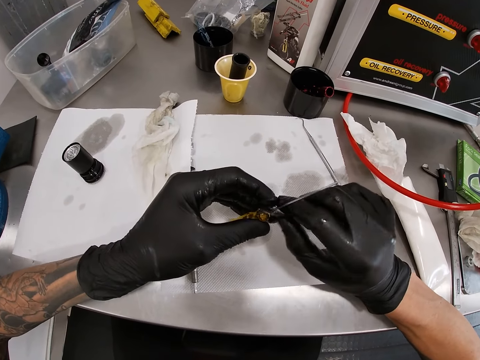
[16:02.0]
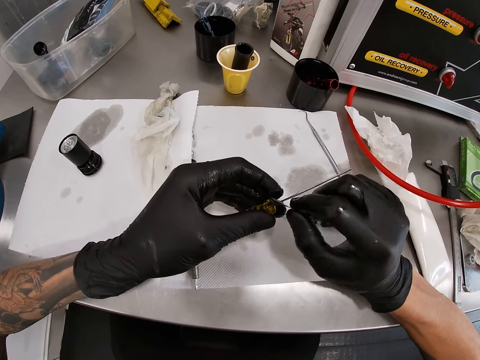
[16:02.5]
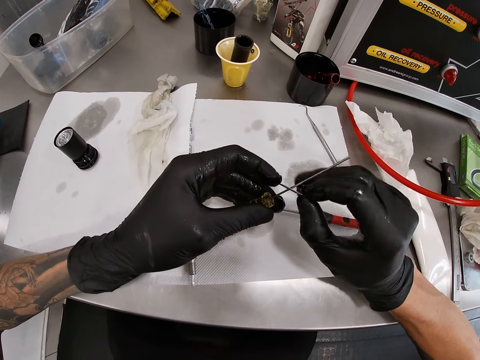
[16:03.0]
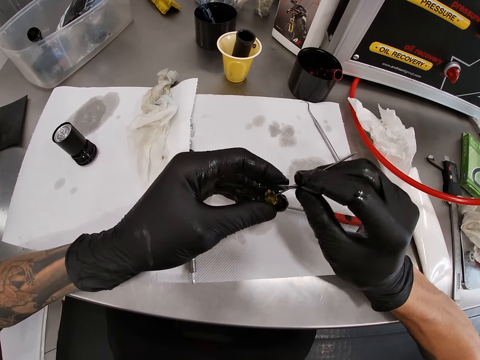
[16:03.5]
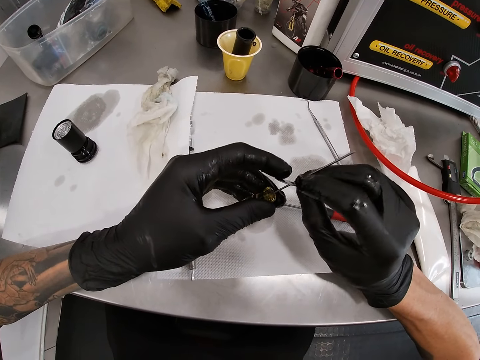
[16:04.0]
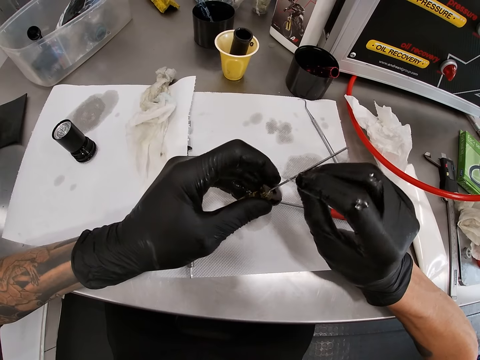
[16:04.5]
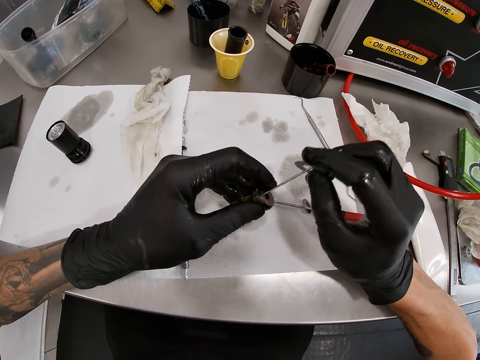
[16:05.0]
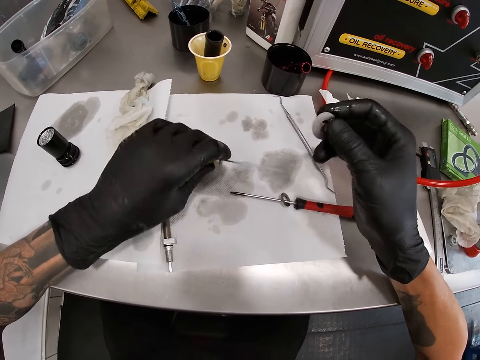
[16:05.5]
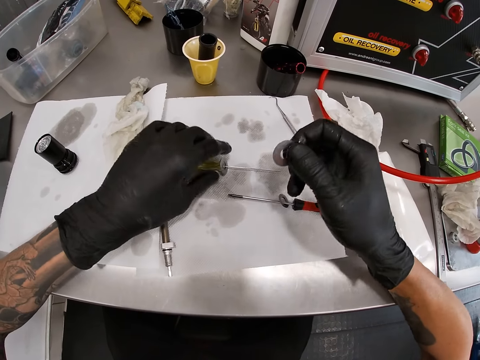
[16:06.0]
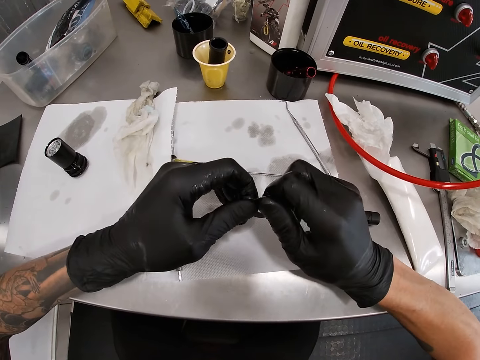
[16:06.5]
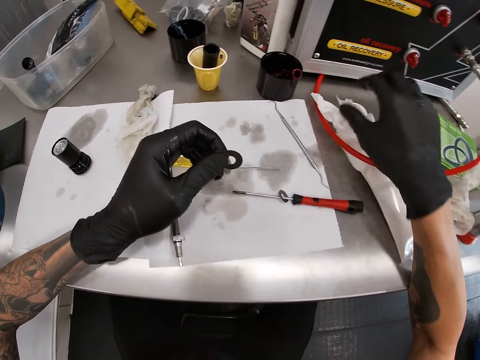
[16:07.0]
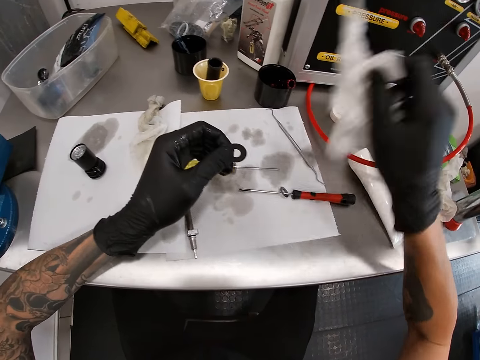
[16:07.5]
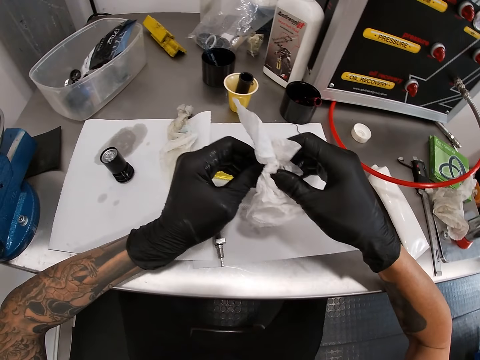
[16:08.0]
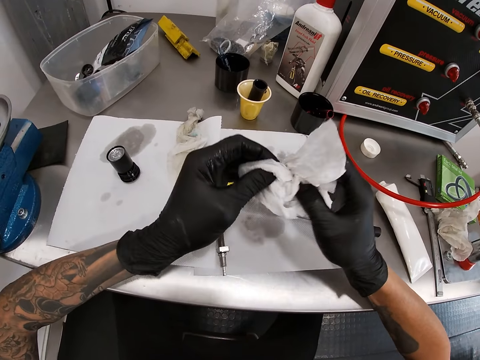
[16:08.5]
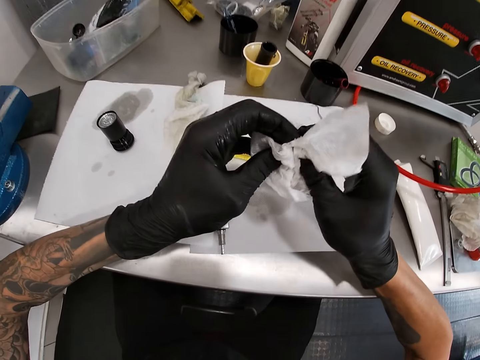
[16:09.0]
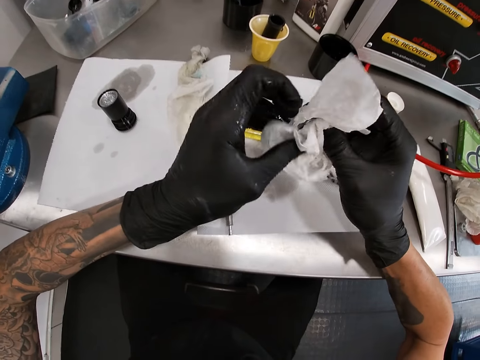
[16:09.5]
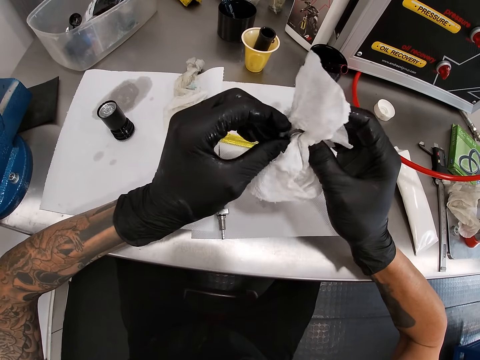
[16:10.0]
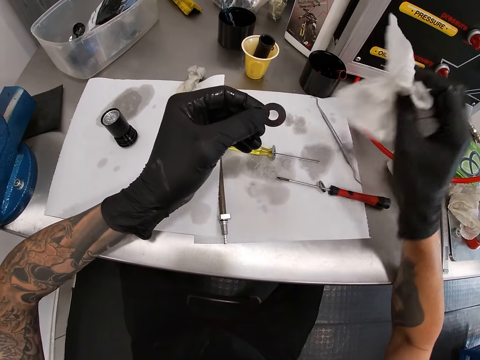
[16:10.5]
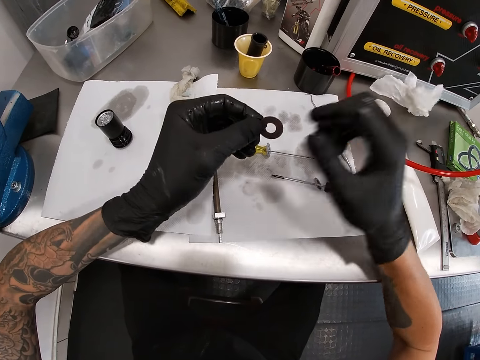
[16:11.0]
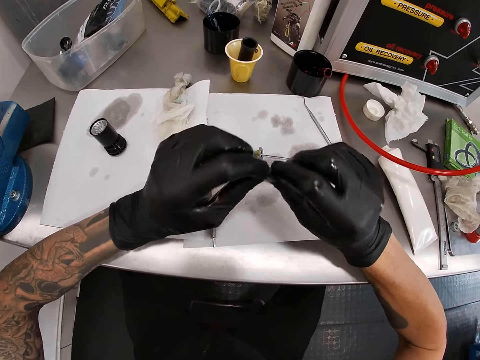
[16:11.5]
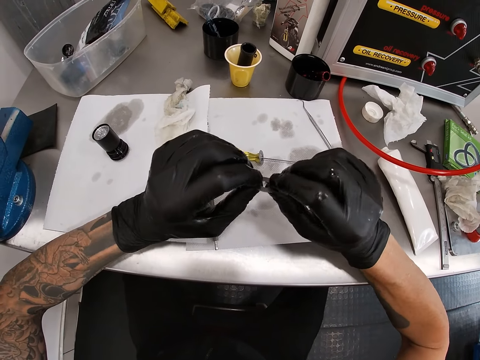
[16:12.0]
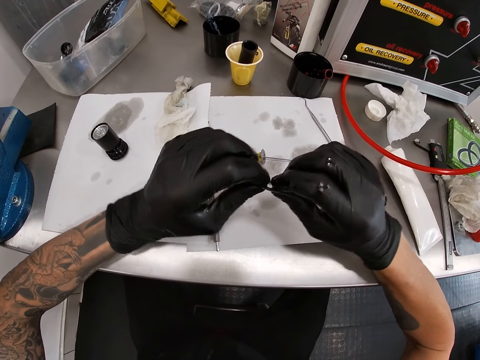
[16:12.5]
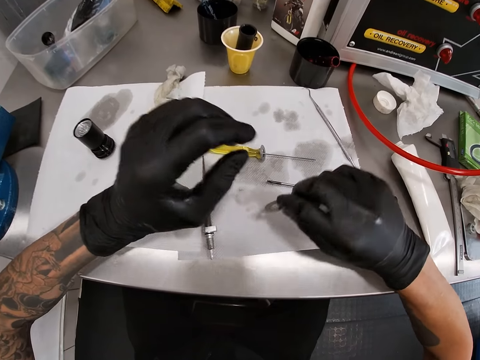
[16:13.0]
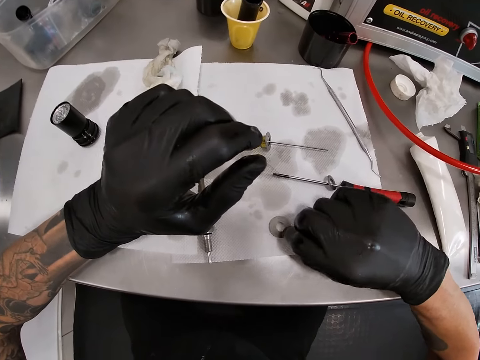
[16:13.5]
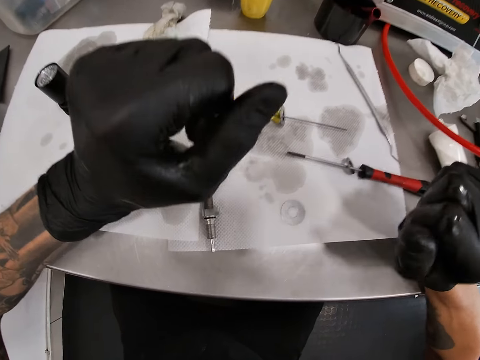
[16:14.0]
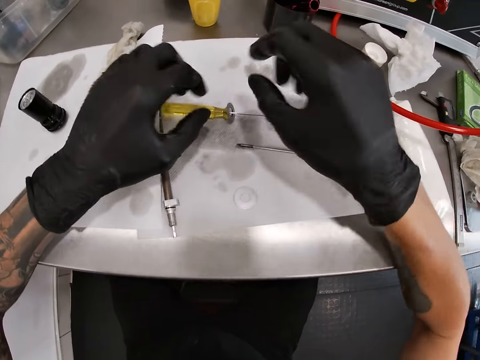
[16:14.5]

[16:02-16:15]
The camera wearer removes the spacer in the screwdriver in his left hand with his right hand. He drops the screwdriver in his left hand on the tool chest. He passes the spacer in his right hand to his left hand. He inspects the bolt washer. He picks up the tissue paper on the tool chest box with his right hand. He cleans the spacer with the tissue paper with both hands. He drops the tissue paper on the tool chest with his right hand. He inspects the spacer in both hands. He drops the spacer in his right hand on the tool chest.

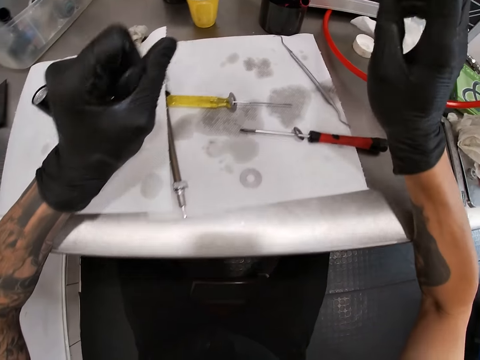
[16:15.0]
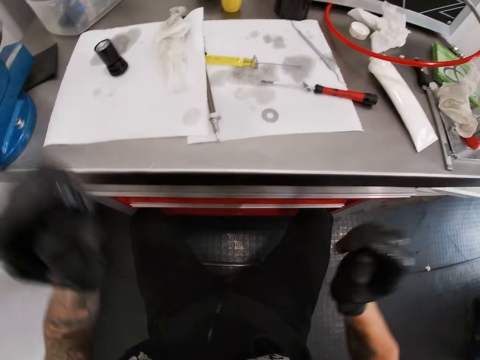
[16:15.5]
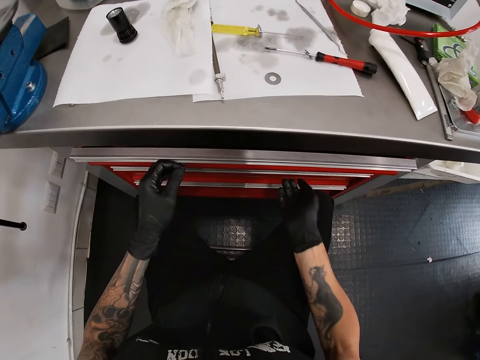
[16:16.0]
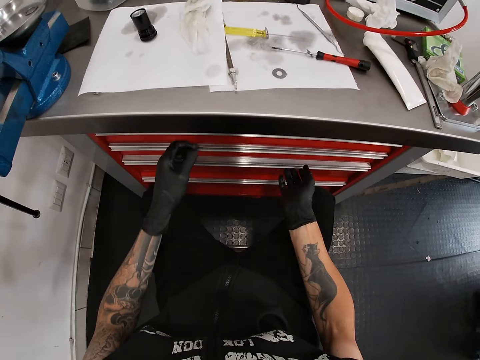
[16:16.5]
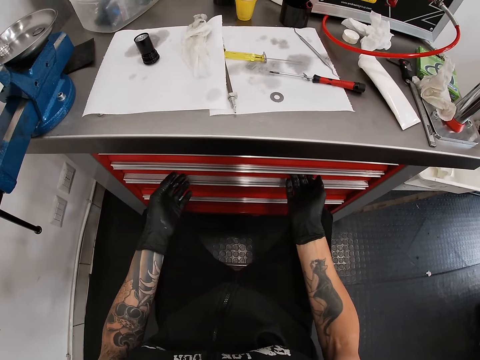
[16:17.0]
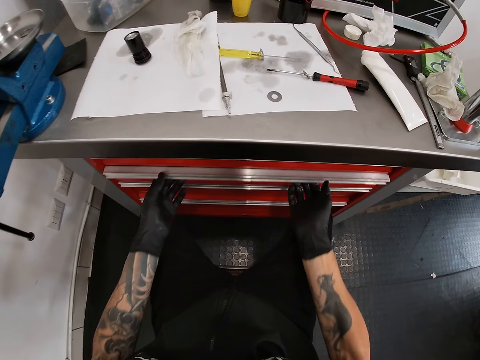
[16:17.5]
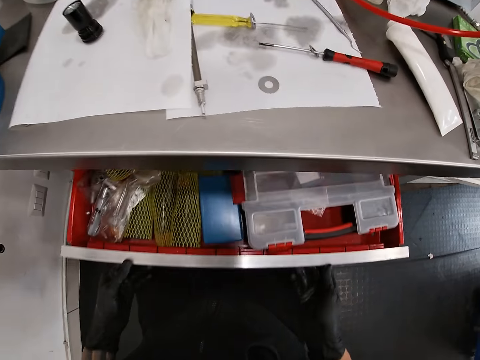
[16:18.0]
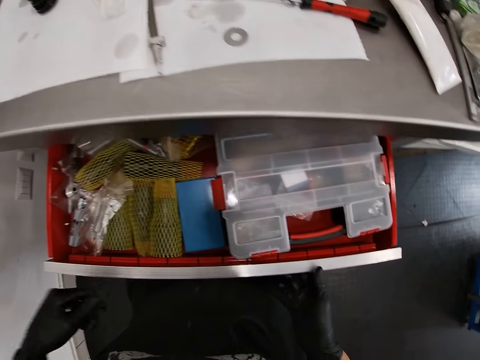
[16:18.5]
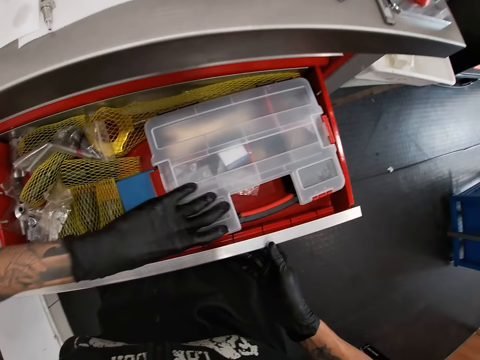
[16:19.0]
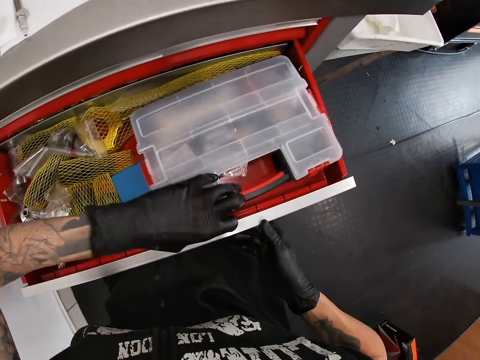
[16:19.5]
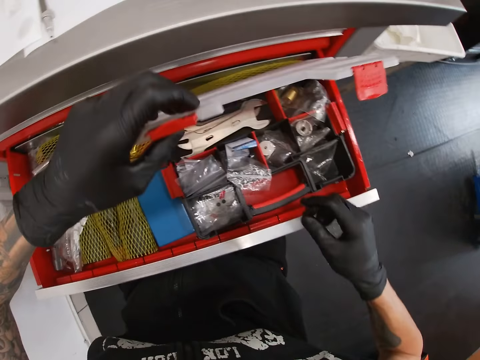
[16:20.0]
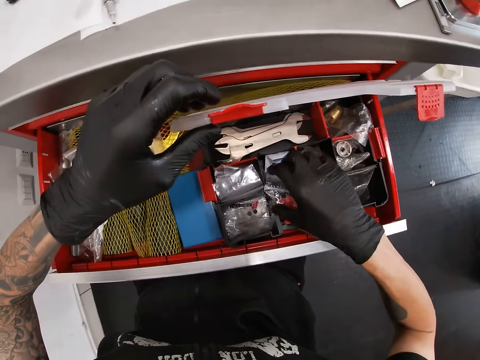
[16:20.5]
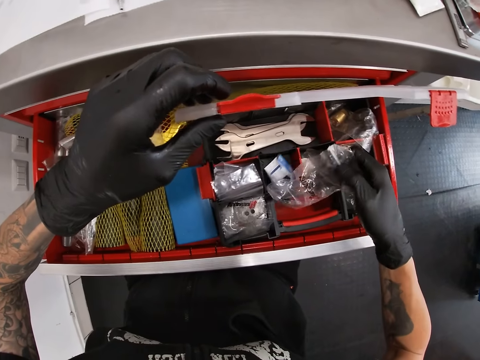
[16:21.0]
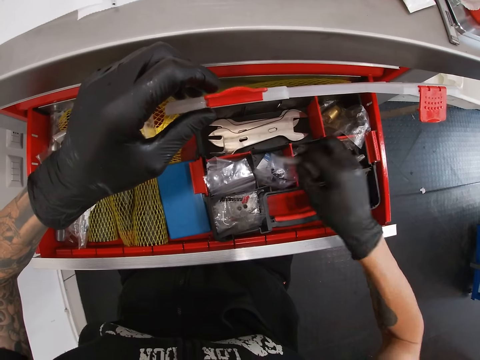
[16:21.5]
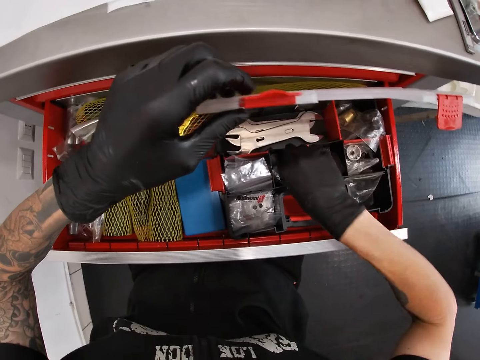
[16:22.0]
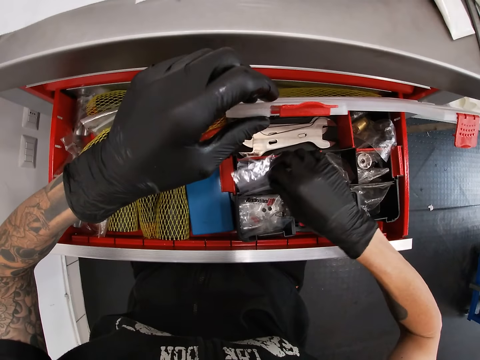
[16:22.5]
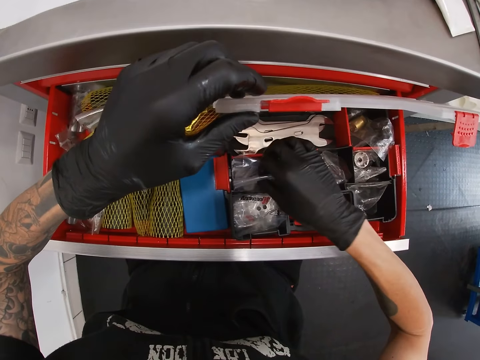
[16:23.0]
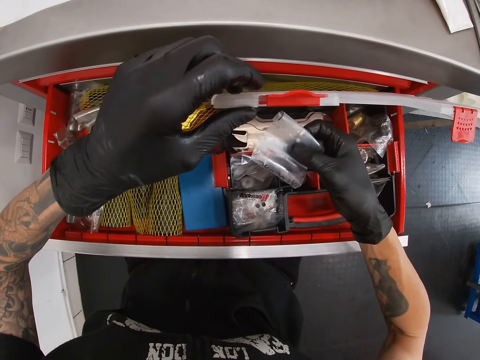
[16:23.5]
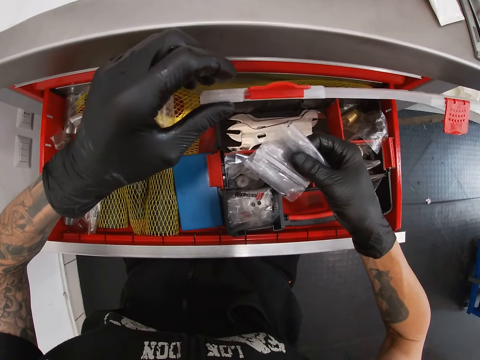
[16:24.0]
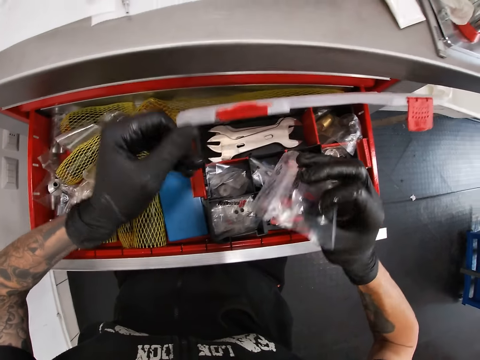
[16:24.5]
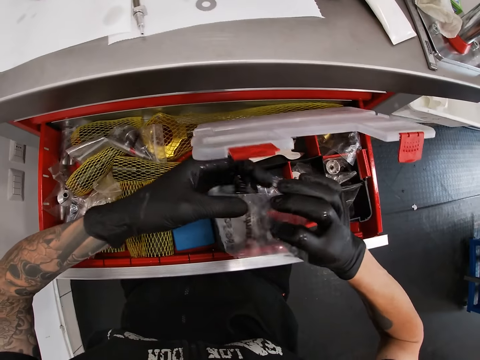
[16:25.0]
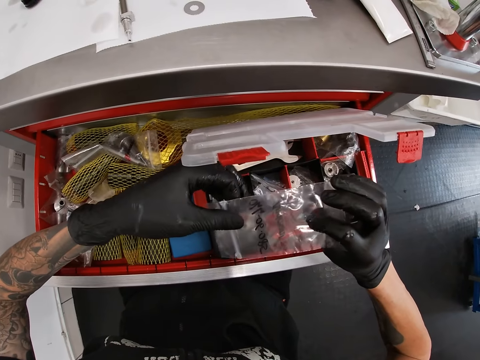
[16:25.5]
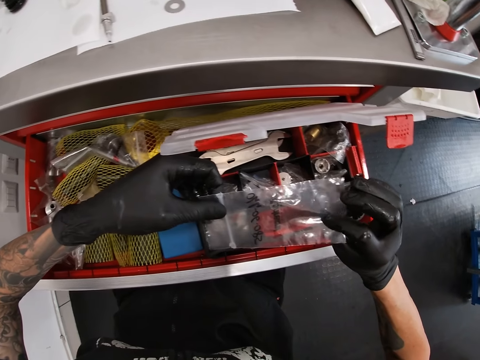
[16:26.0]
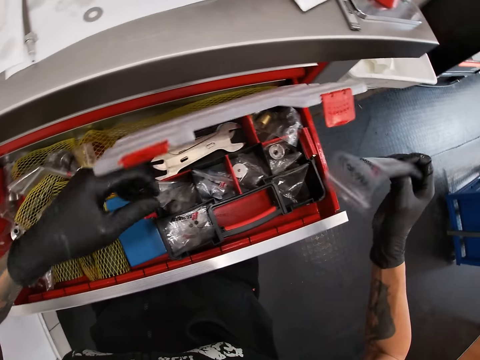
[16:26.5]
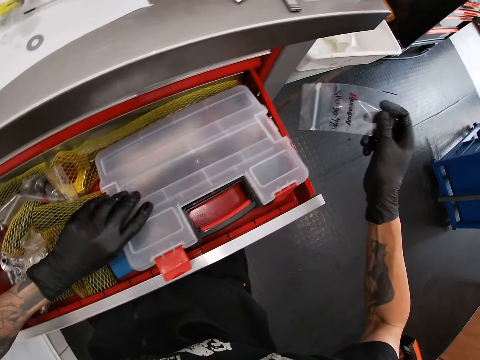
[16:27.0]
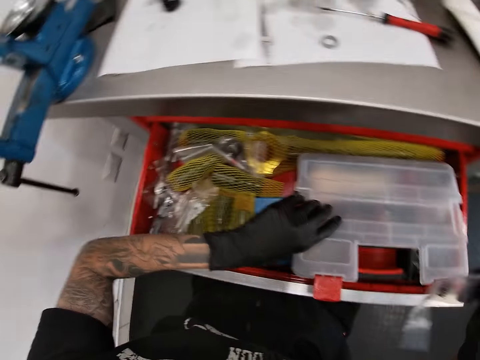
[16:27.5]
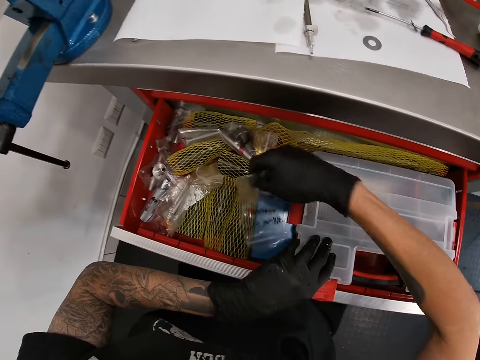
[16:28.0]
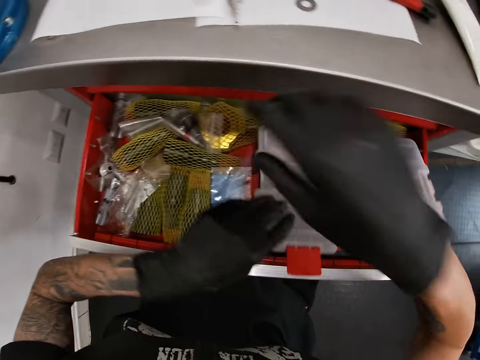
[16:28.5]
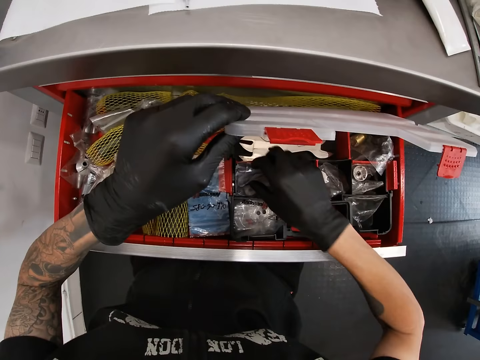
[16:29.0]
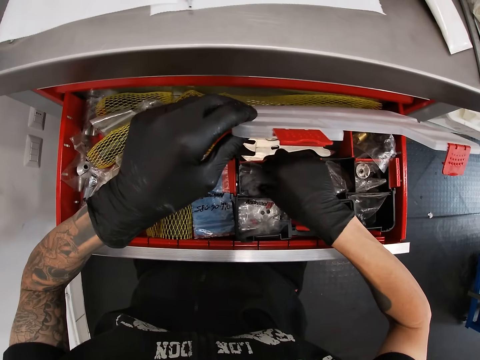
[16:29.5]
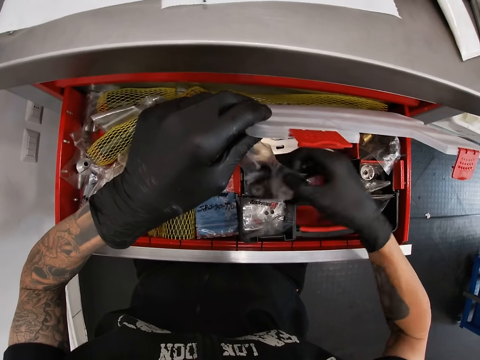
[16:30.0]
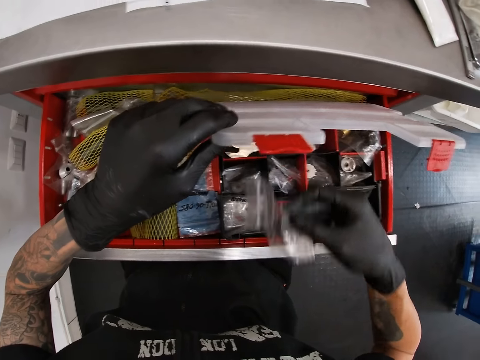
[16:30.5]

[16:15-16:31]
The camera wearer stares at the table. He closes the drawer of the tool chest with his left hand. He opens a drawer of the tool chest with both hands. He opens a tool box in the drawer with his left hand. He takes a seal bag or paper in the tool box in the drawer with his right hand. He inspects the tool box. He brings out the seal bag in the tool box in the drawer with his right hand. He stares at the paper. He closes the tool box. He drops the seal bag on a container in the drawer with his right hand. He opens the tool box. He inspects the tool box. He brings out the seal bag in the tool box in the drawer with his right hand.
